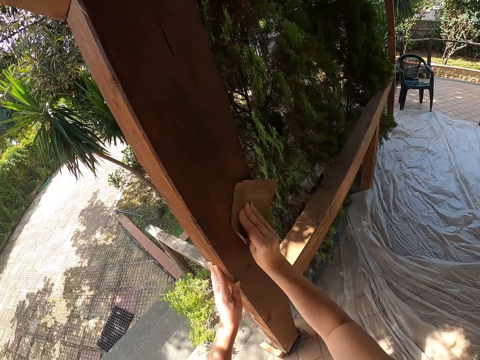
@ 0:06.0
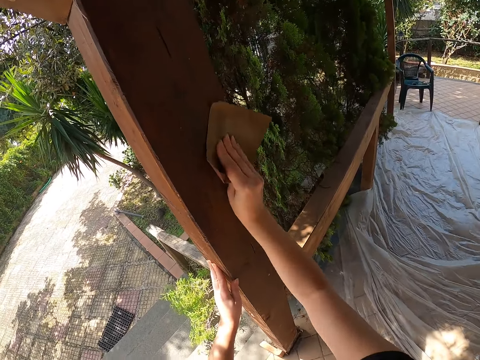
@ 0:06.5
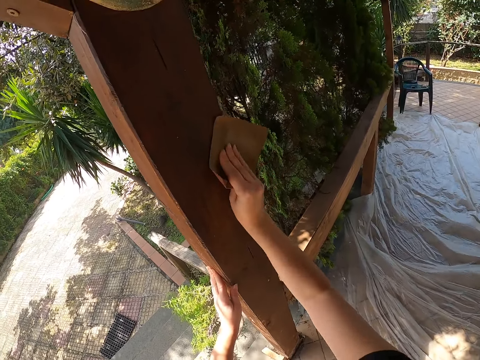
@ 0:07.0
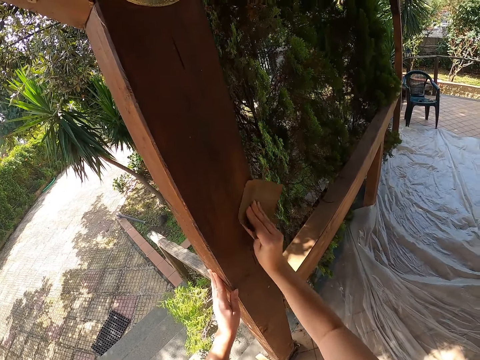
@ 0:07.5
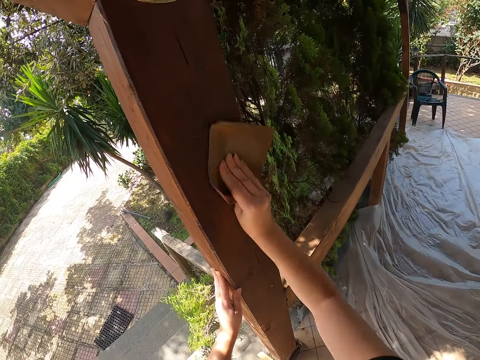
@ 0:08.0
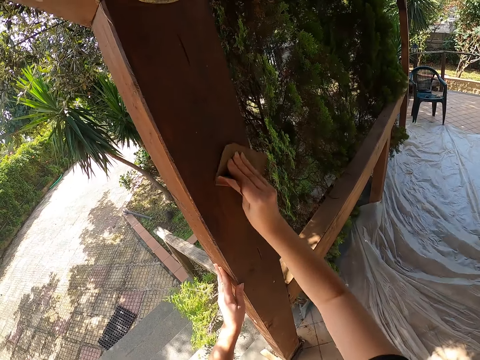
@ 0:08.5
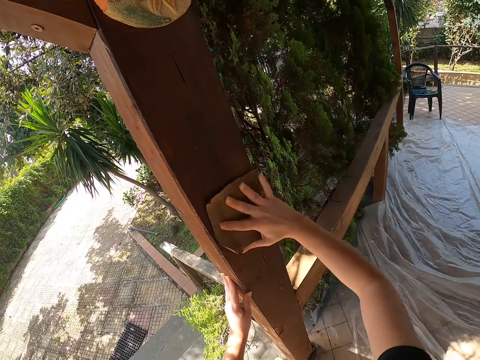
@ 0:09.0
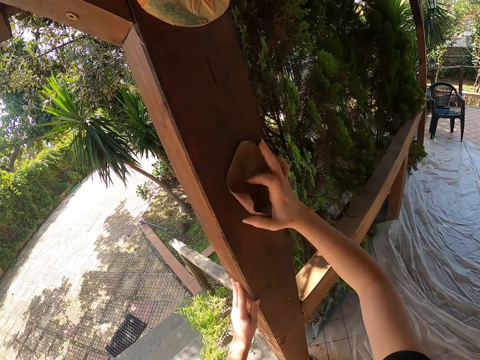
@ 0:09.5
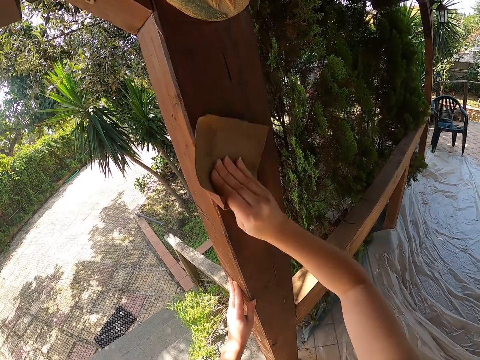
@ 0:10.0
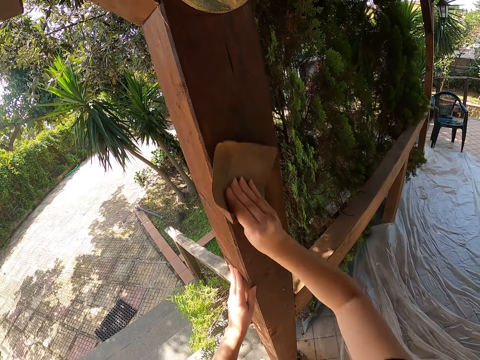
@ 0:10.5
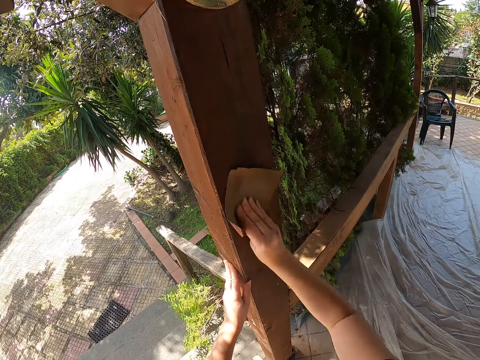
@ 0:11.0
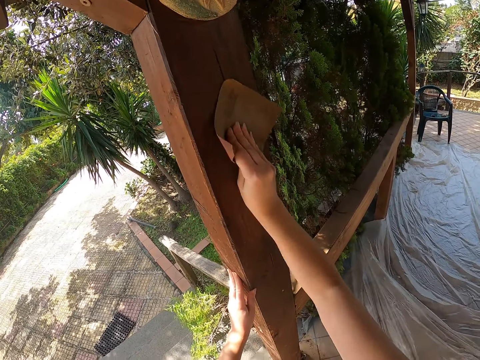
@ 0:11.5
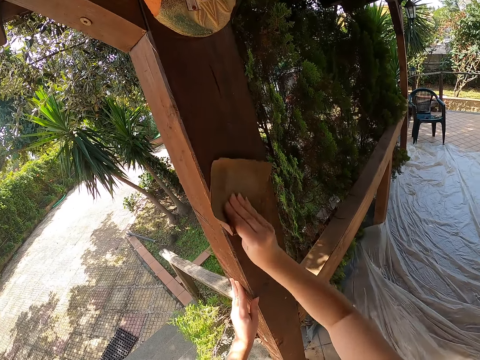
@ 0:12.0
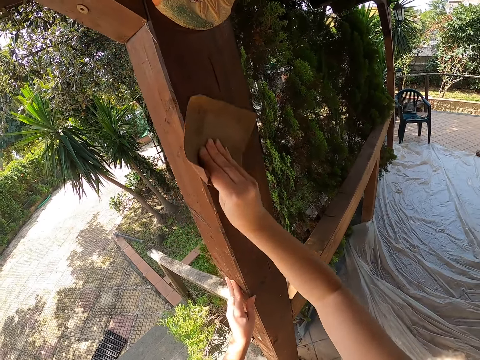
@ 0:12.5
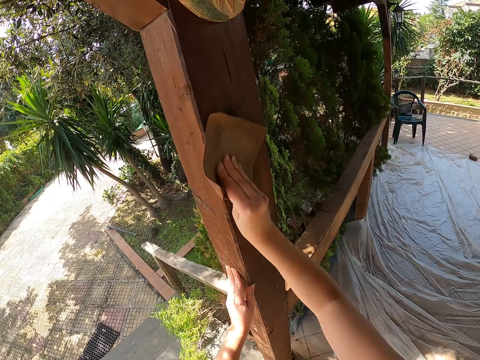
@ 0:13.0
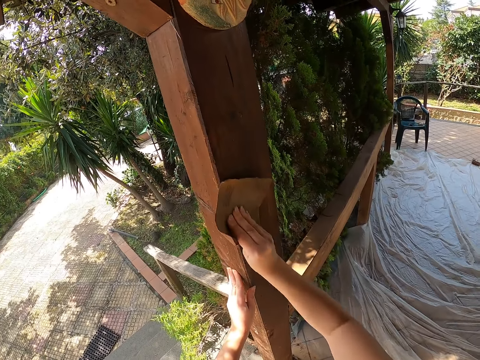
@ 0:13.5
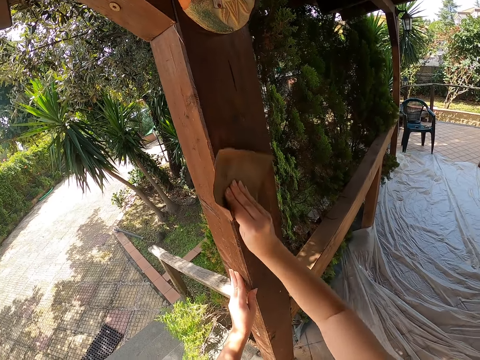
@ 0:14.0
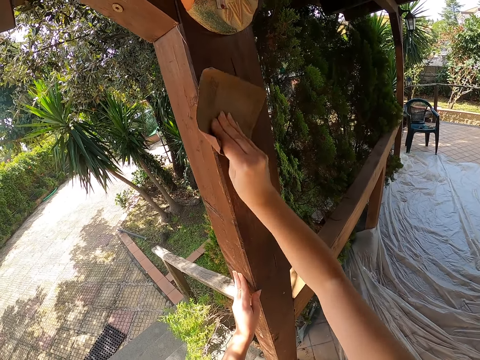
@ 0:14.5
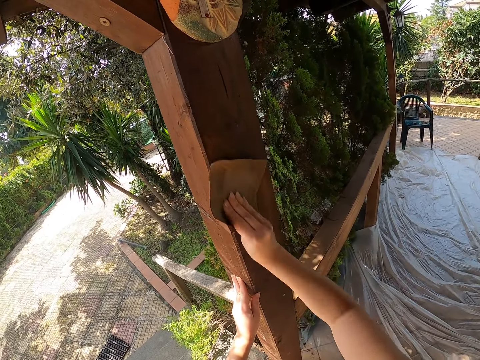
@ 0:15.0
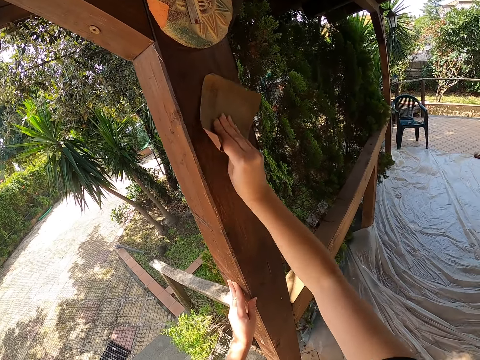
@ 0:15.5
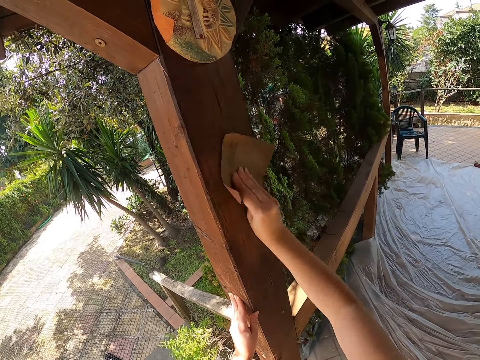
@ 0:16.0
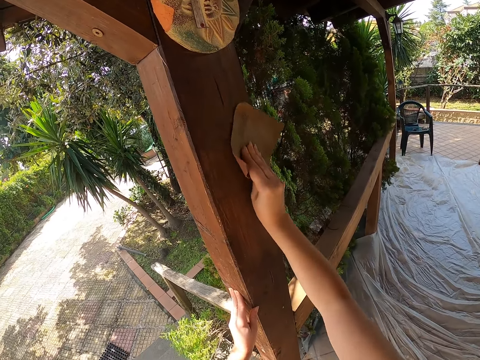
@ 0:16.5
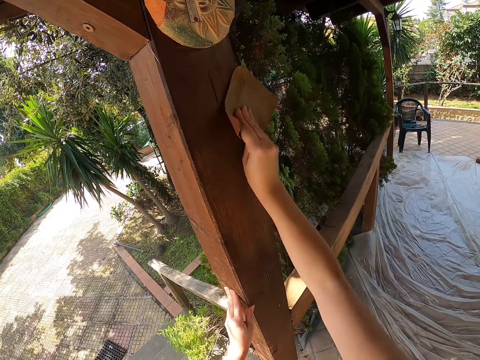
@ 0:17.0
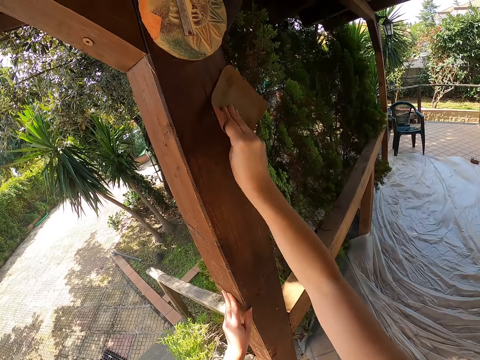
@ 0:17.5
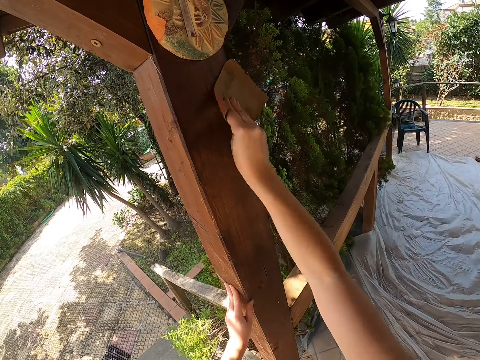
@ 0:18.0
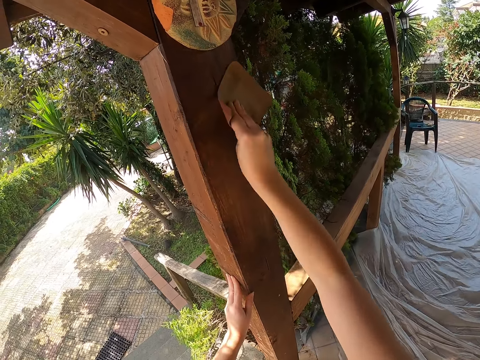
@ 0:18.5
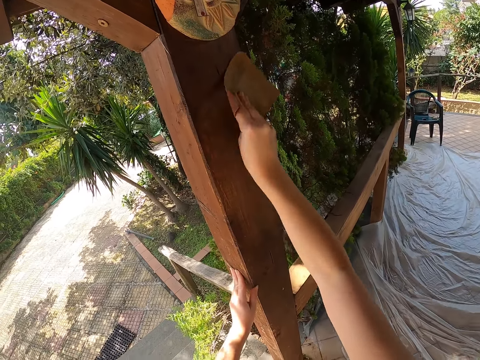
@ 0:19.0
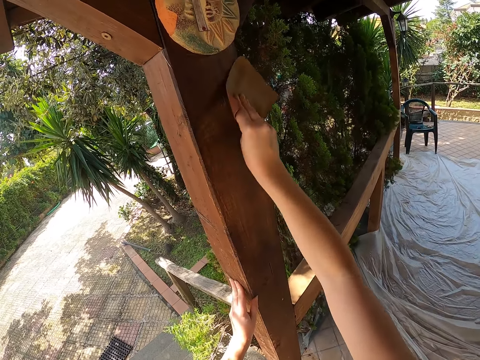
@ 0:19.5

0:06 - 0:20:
The camera wearer holds the sandpaper on the baluster. They sand the baluster.

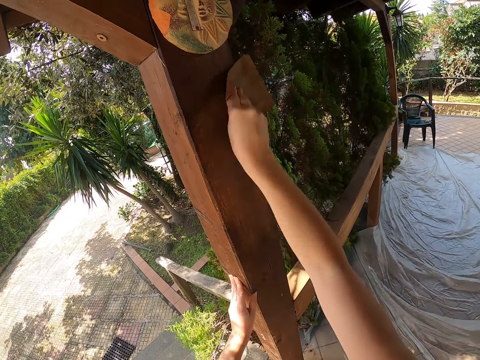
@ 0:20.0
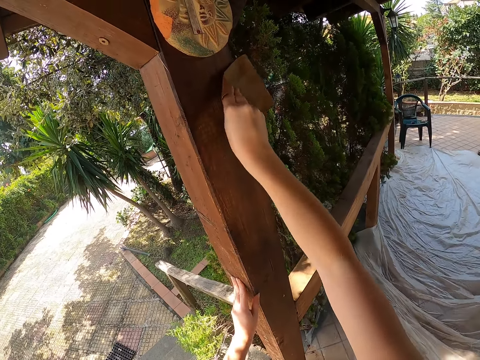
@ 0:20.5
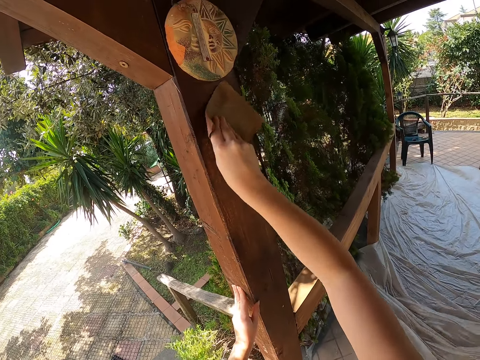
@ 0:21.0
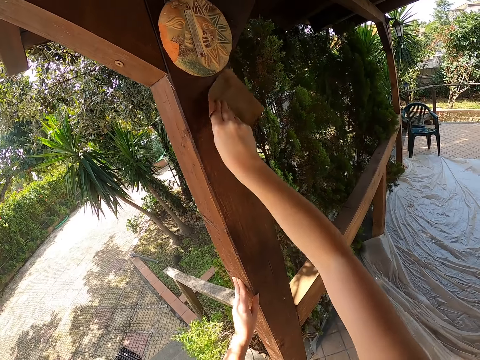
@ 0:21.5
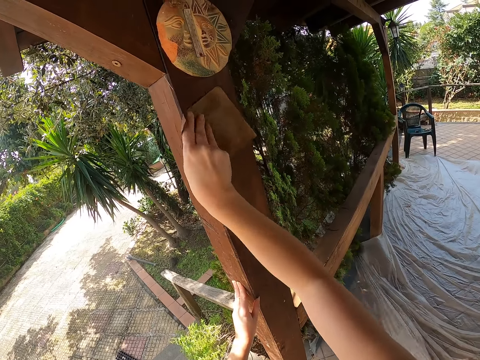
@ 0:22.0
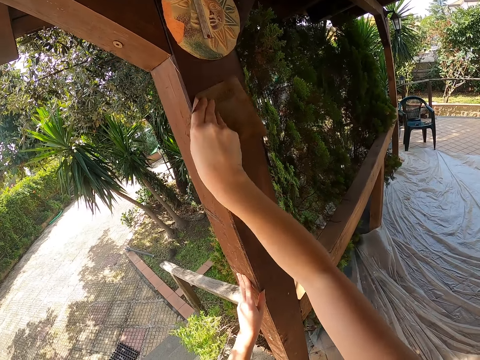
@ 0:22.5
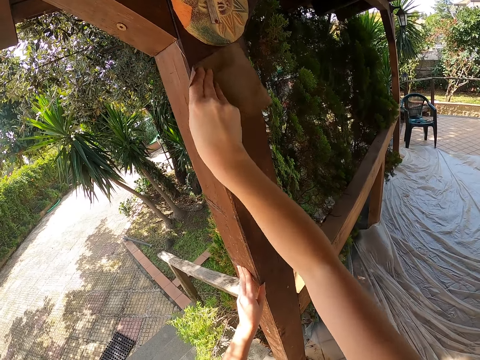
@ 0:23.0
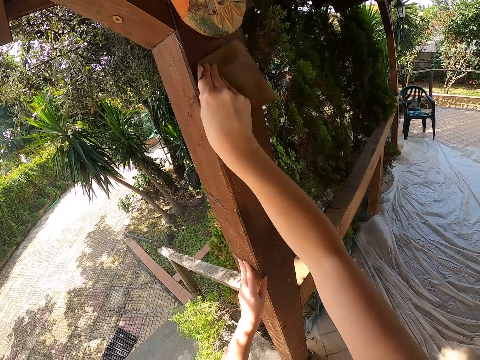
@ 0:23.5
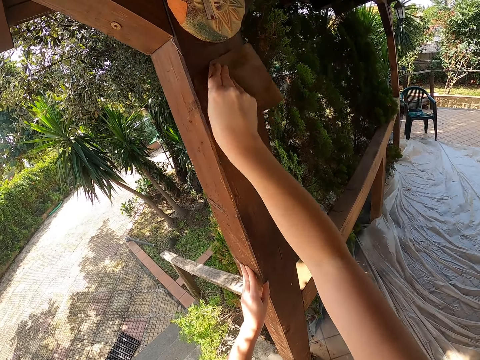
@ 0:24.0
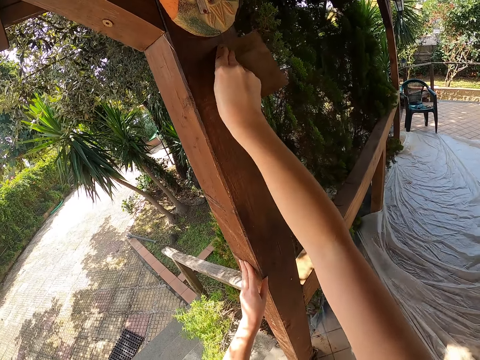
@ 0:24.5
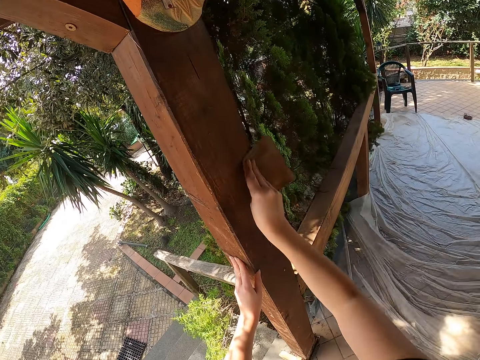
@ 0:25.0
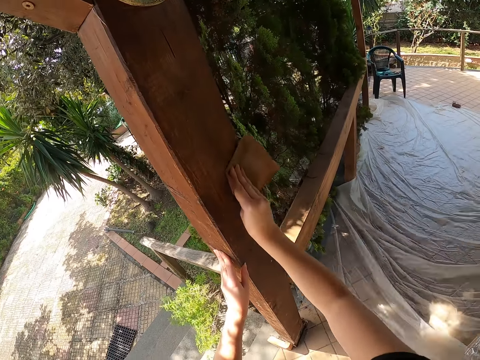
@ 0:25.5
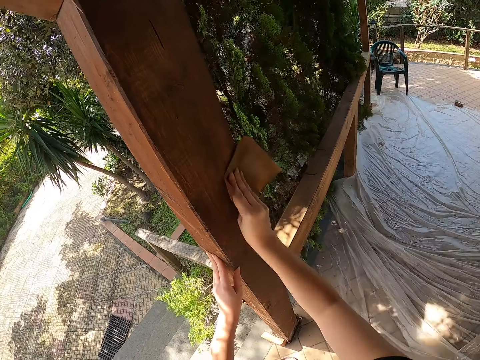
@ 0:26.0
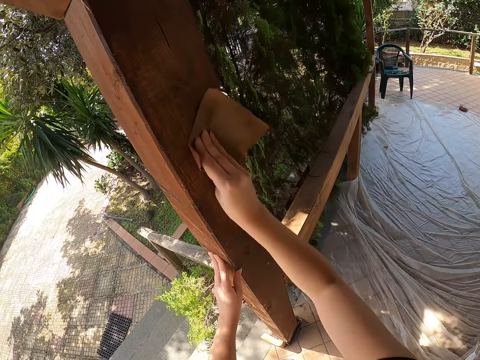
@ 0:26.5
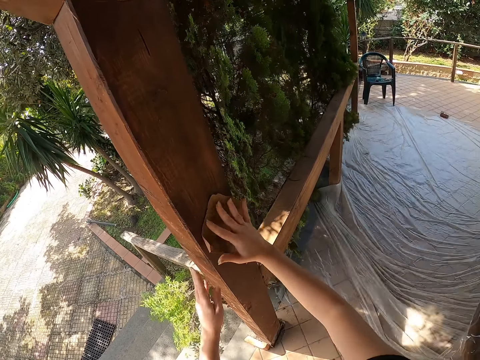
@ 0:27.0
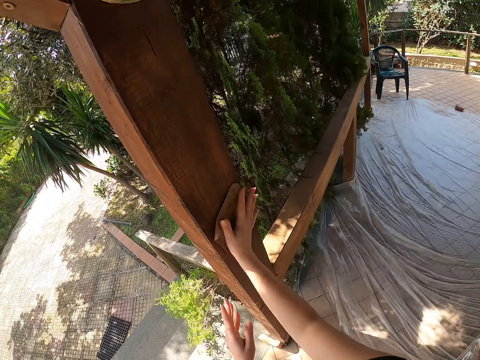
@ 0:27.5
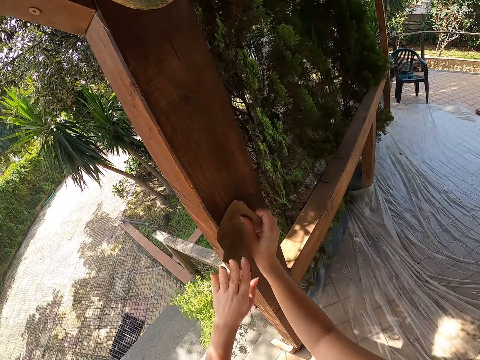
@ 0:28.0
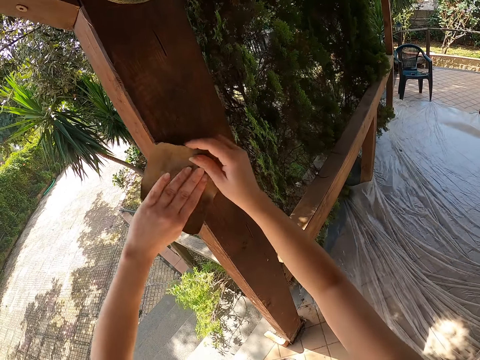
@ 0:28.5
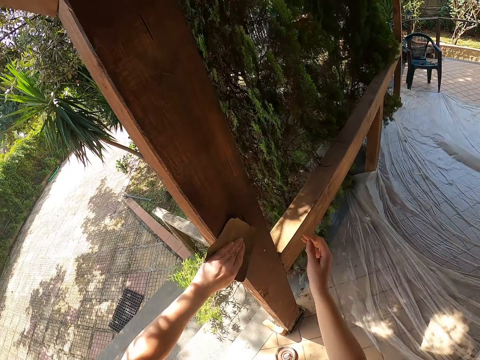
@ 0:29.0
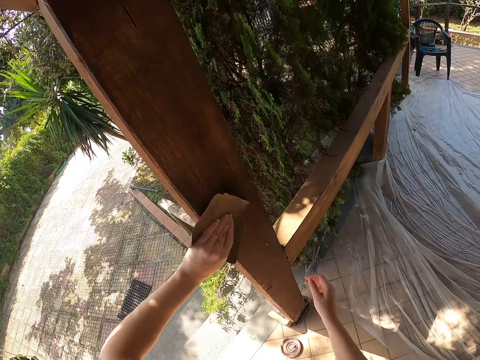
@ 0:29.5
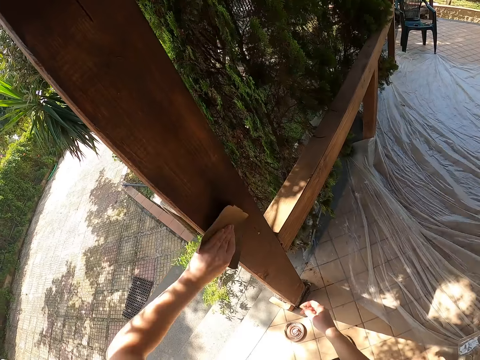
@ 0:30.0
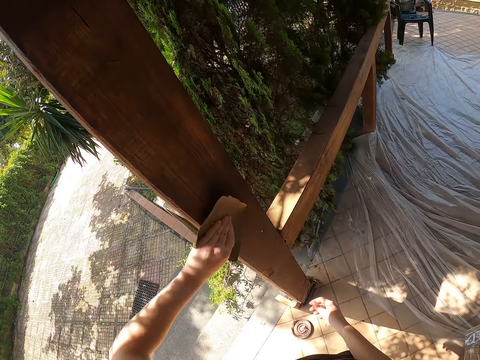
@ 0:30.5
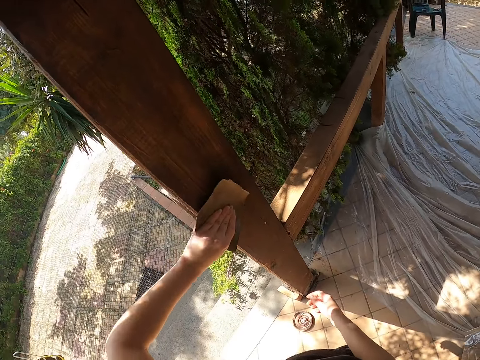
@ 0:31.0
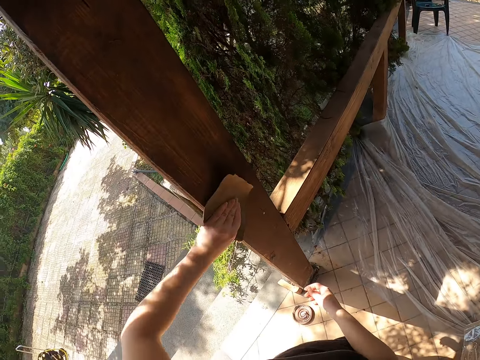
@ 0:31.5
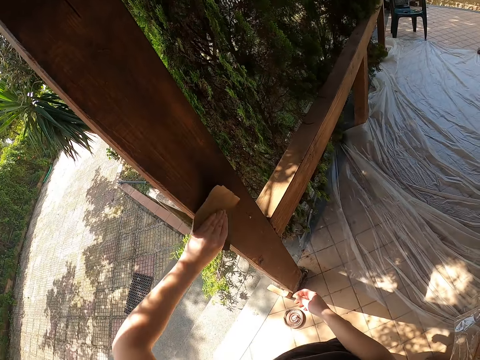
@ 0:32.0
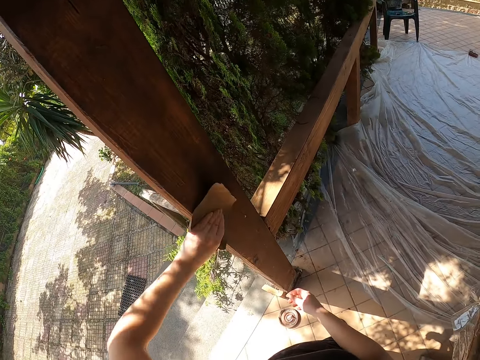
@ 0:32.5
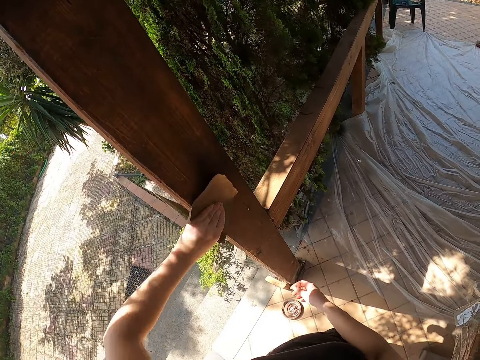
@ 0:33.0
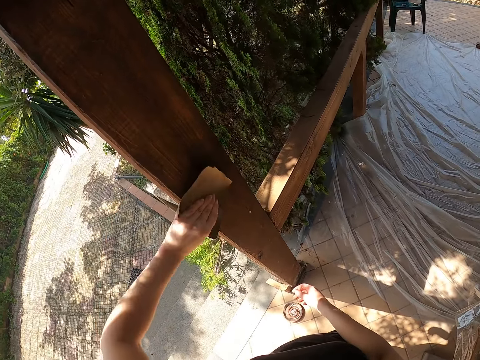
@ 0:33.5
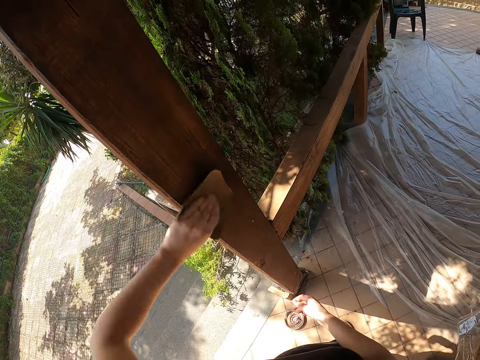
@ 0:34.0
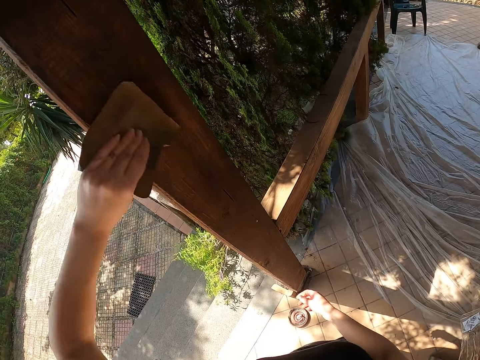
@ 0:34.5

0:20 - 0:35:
The camera wearer holds the sandpaper on the baluster. They sand the baluster. They sand the baluster again. They hold the sandpaper on the baluster. They hold the sandpaper with the left hand. They sand the baluster.
